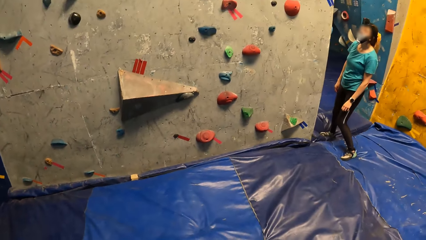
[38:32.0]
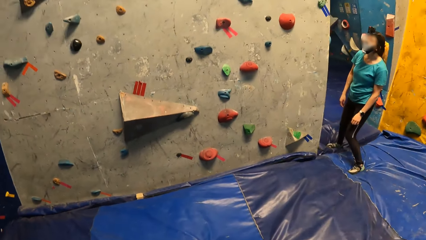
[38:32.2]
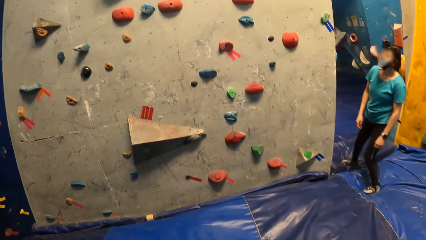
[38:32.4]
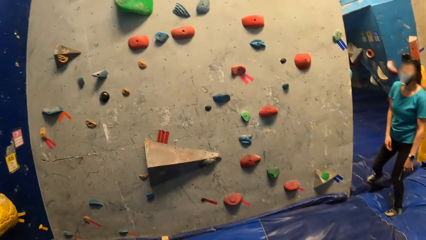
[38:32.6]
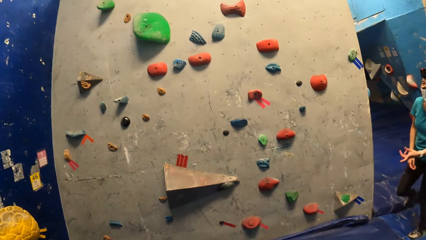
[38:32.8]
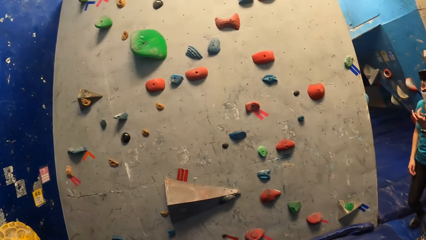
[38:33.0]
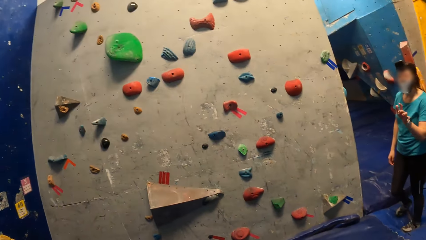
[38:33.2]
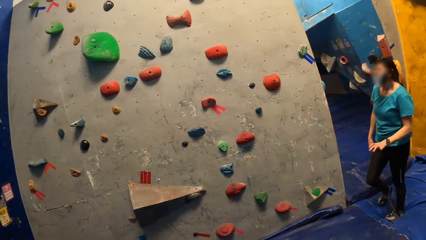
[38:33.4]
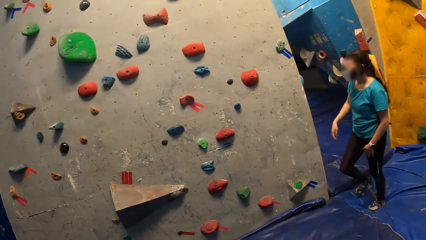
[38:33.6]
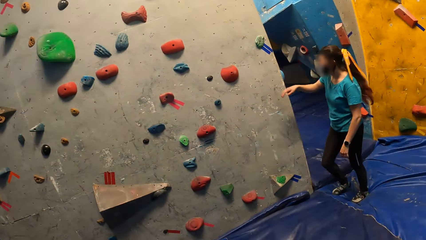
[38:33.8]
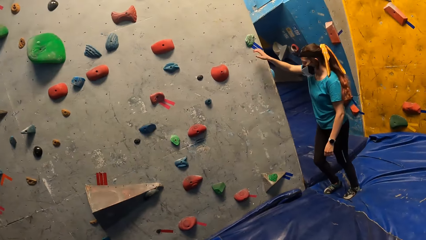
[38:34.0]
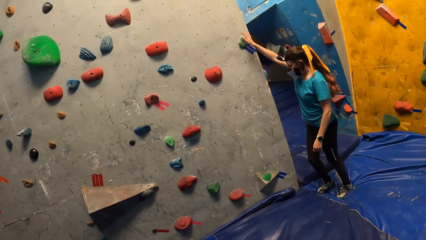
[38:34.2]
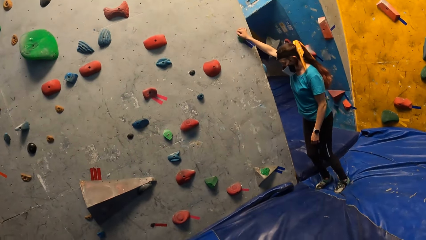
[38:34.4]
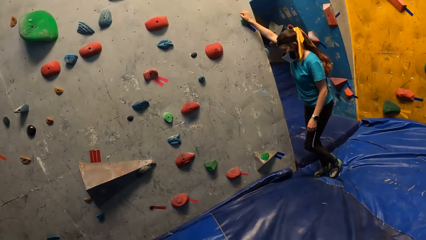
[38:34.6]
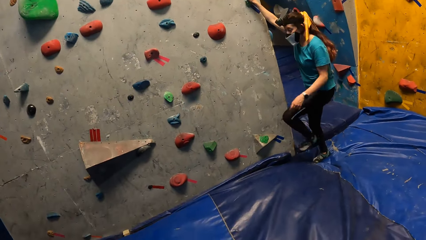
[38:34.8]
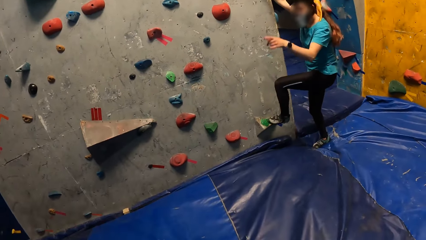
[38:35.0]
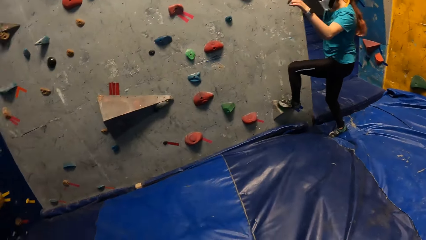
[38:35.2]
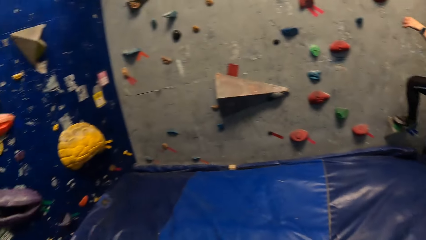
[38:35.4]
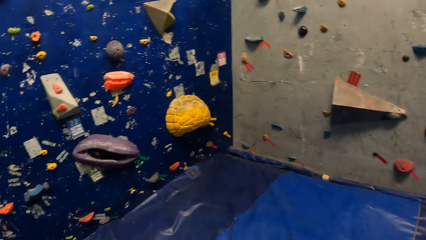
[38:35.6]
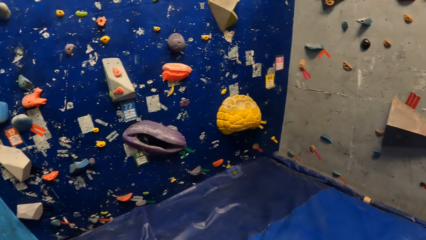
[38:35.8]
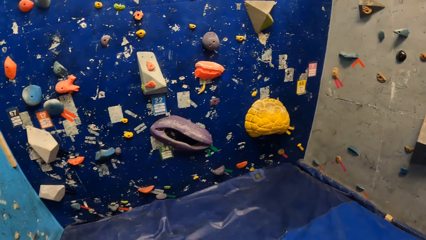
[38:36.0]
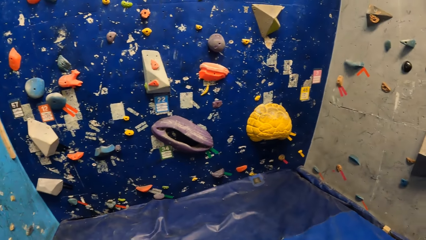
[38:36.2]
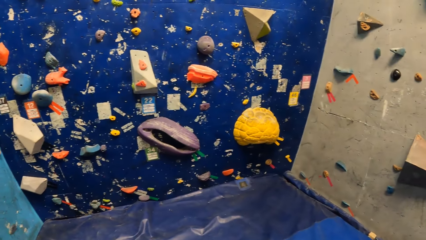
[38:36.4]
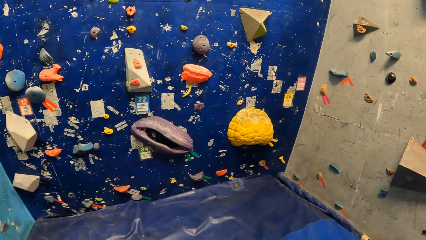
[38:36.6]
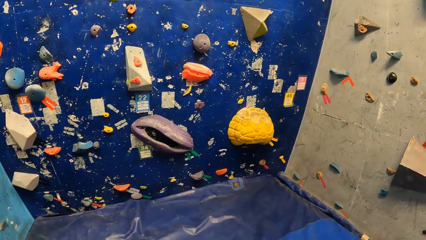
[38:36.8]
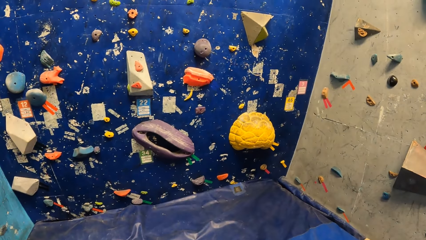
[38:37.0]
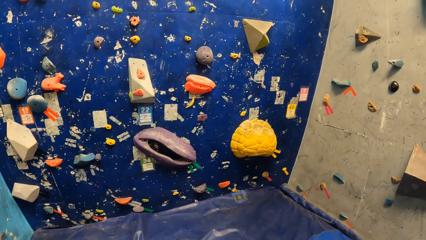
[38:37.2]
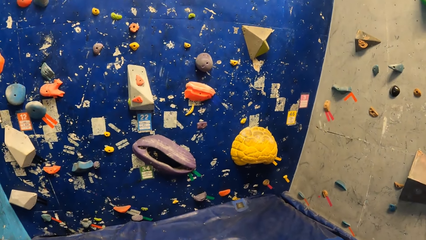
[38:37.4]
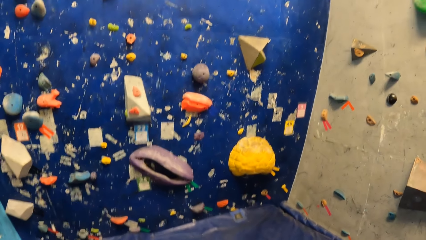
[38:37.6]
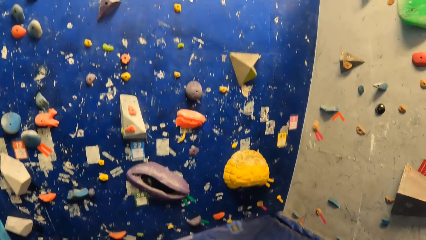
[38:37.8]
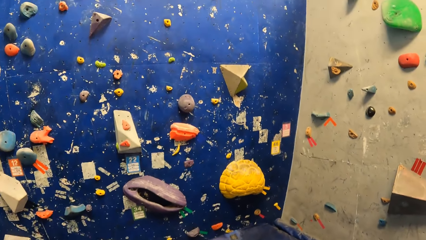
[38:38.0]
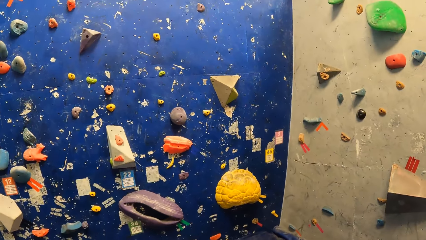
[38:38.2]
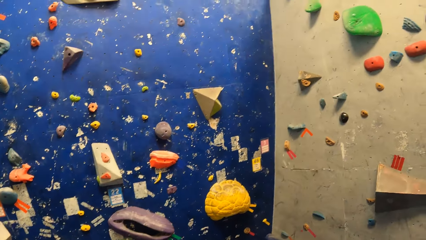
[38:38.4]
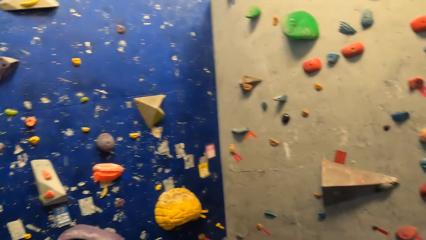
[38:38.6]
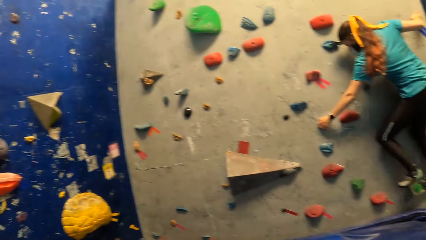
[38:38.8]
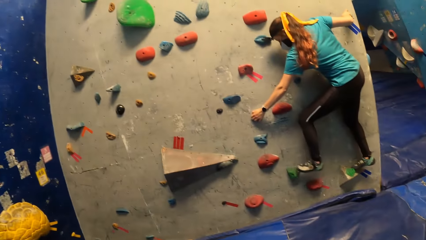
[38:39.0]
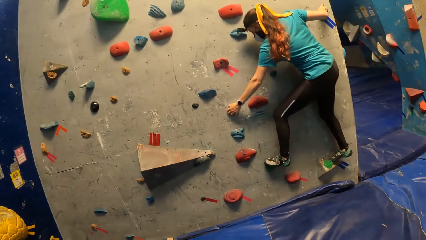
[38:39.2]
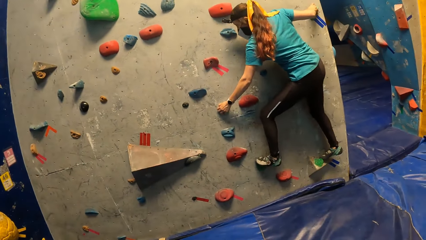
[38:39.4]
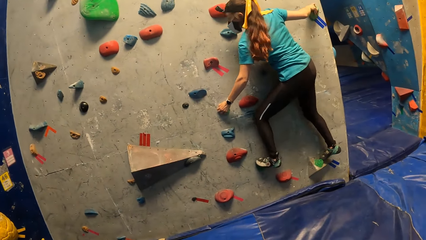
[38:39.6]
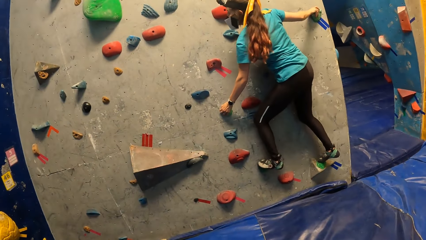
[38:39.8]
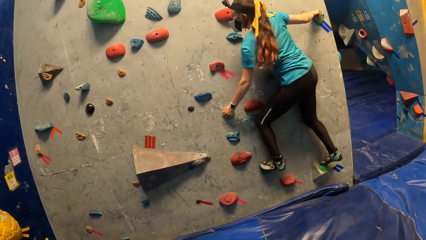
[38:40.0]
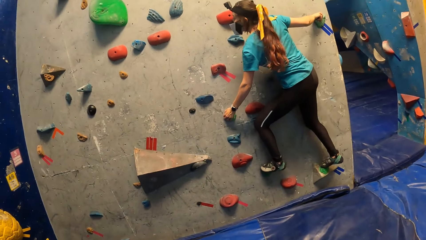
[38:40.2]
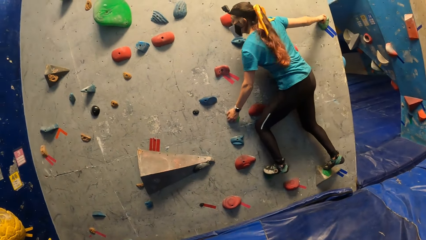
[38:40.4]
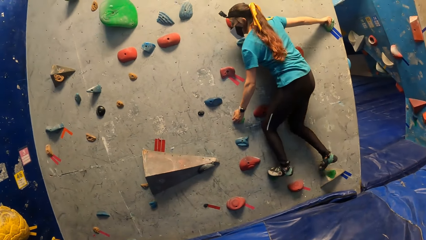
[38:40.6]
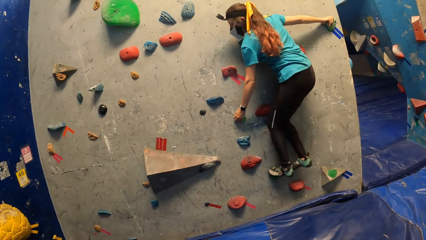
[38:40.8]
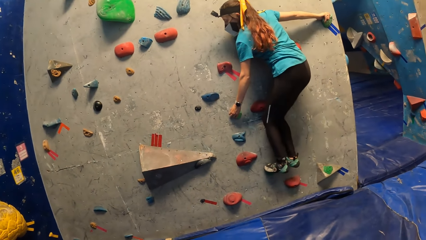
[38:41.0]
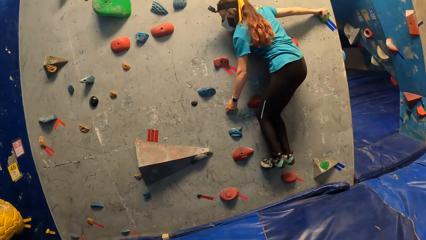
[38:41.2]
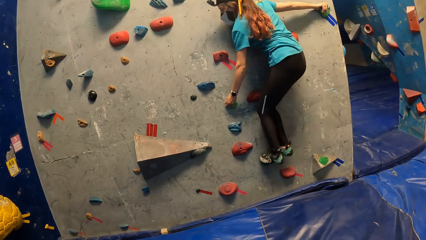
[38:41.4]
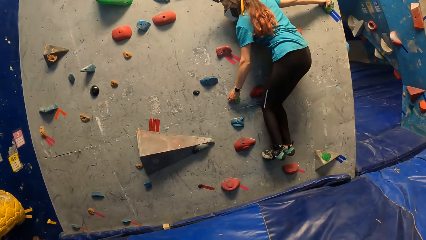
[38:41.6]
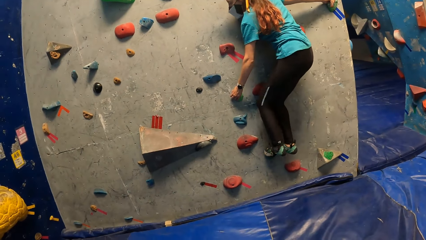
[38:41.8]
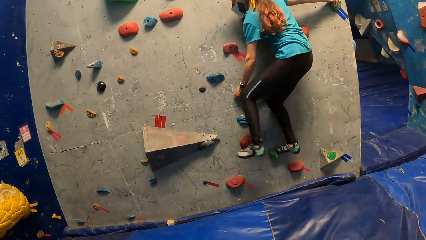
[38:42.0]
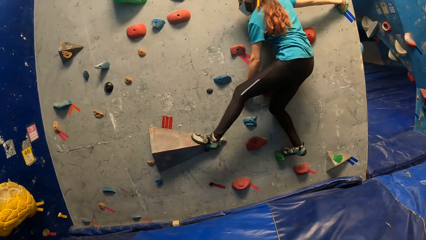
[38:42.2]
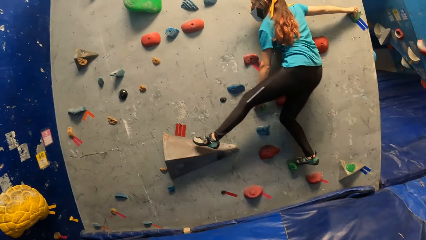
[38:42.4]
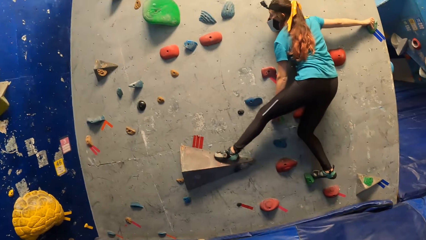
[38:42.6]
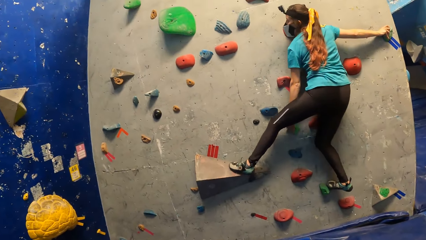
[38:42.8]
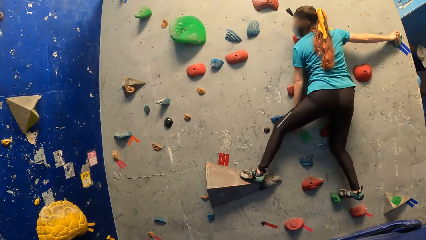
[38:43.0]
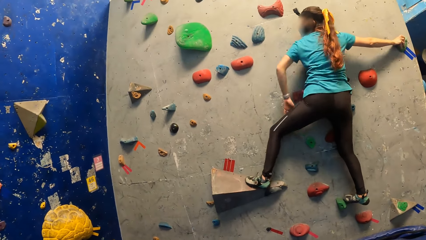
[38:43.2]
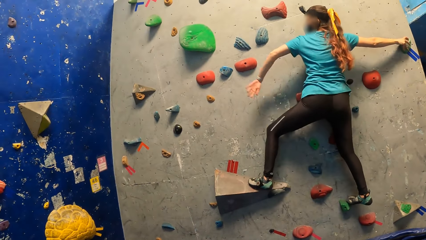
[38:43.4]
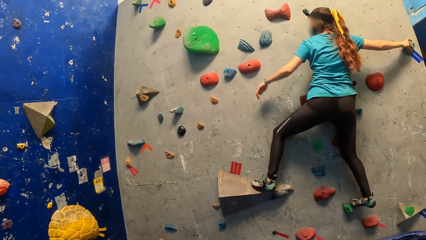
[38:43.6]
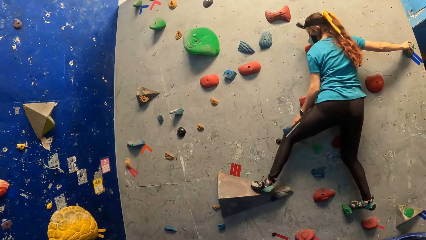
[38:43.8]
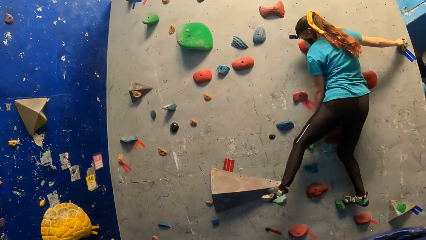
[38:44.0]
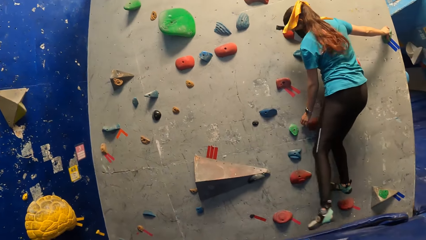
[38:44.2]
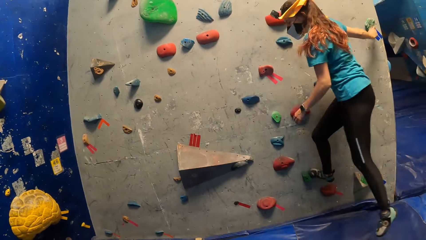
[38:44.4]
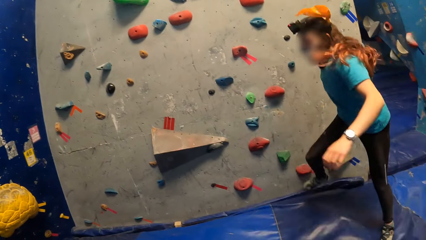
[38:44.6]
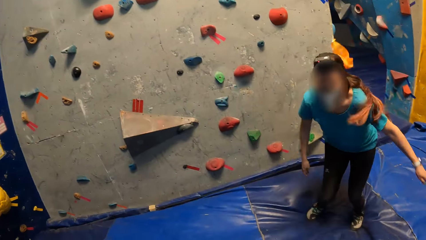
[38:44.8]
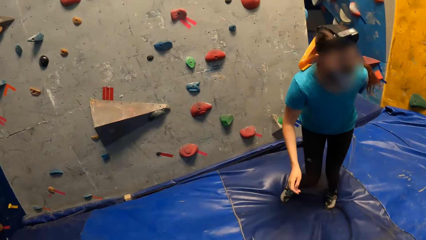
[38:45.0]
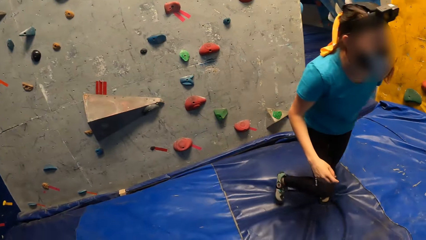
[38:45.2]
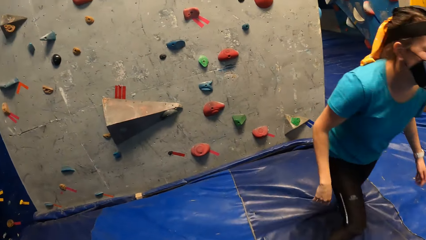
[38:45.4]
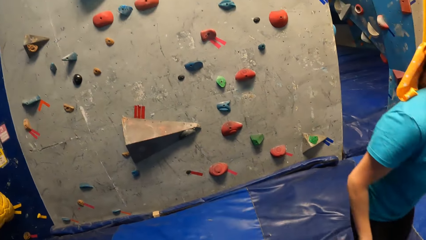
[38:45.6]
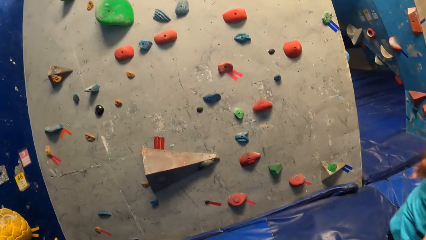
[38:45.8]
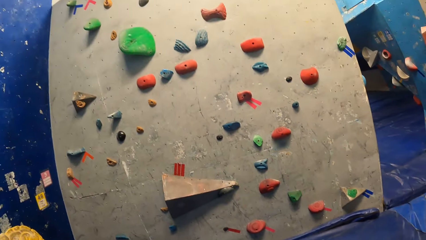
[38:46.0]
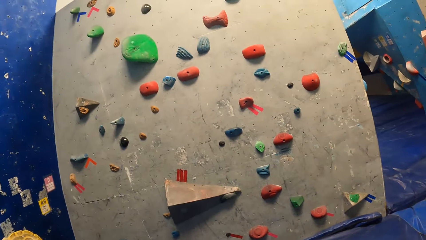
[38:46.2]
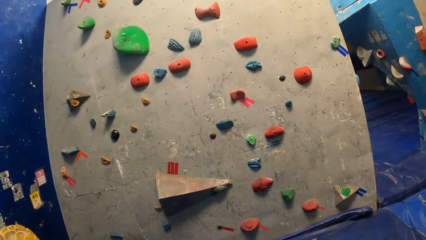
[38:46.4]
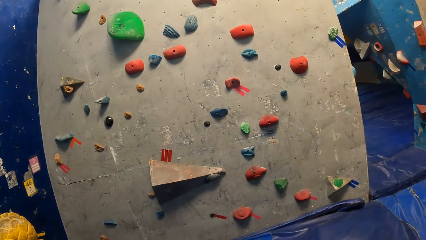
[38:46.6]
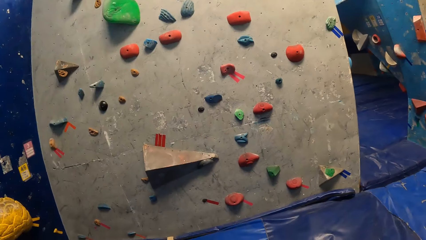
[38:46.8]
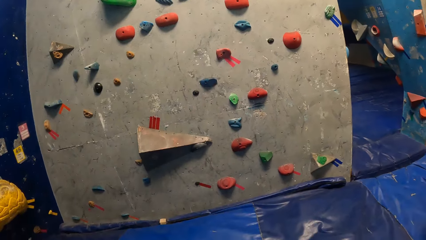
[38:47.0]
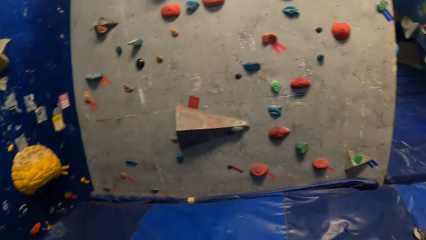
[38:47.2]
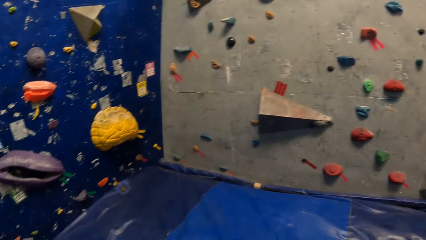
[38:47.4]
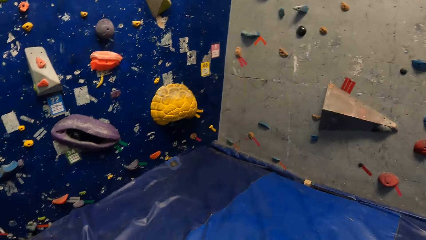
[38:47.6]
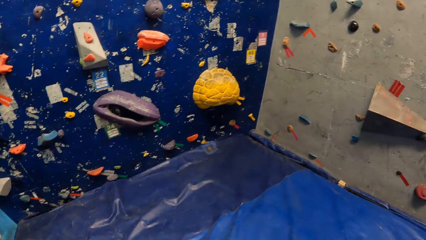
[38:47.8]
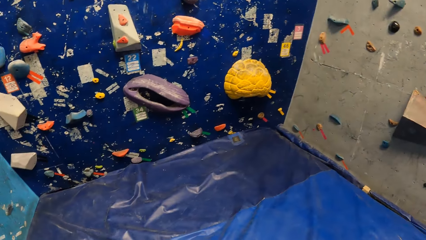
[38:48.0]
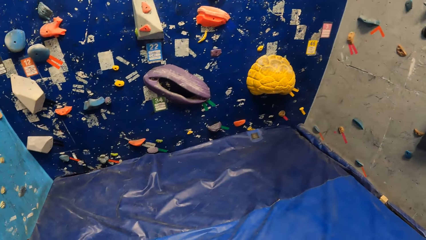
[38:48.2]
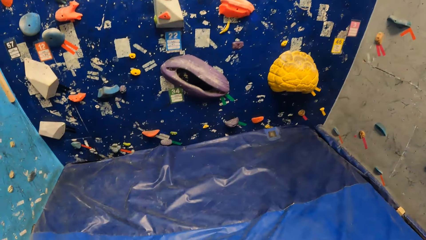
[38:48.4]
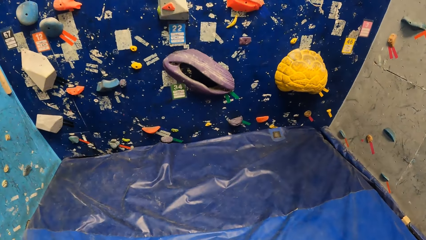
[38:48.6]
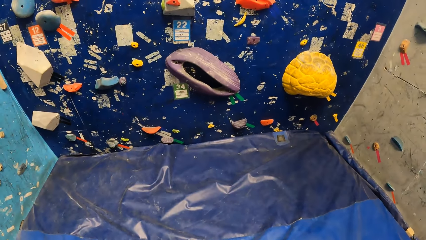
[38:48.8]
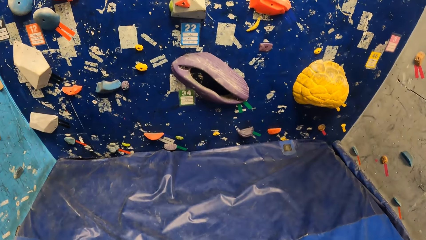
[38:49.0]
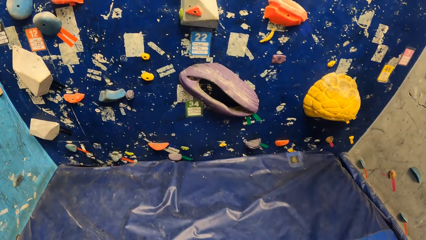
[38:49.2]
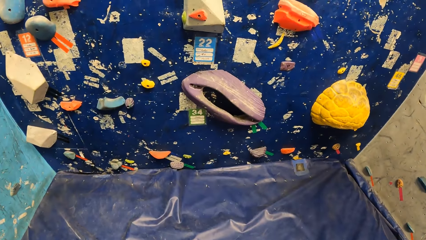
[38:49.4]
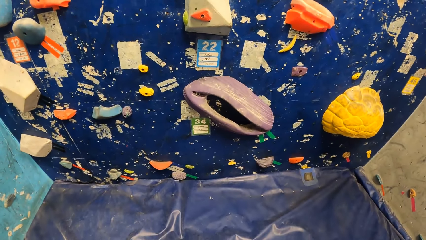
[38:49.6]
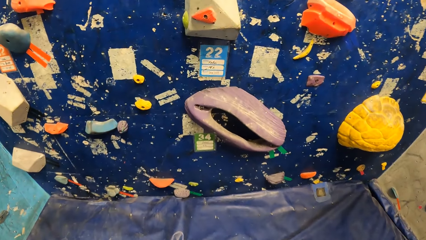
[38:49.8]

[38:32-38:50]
The woman climbs the bouldering wall. The camera wearer looks at the wall. The woman comes down from the bouldering wall. The camera wearer looks at the wall.
